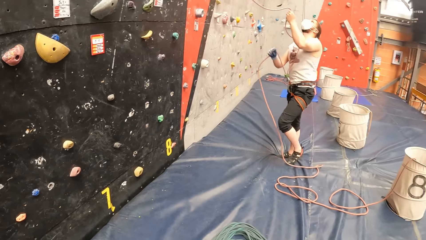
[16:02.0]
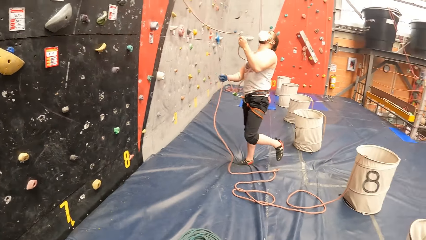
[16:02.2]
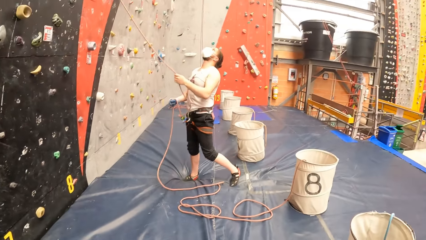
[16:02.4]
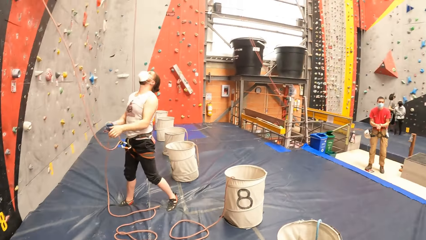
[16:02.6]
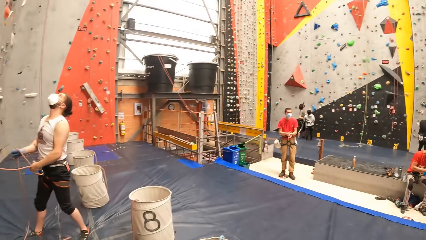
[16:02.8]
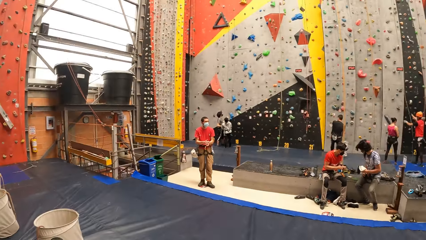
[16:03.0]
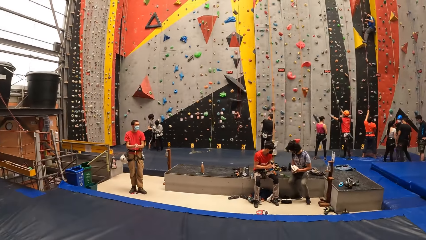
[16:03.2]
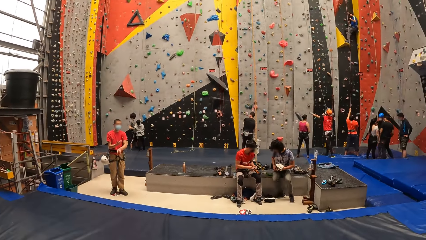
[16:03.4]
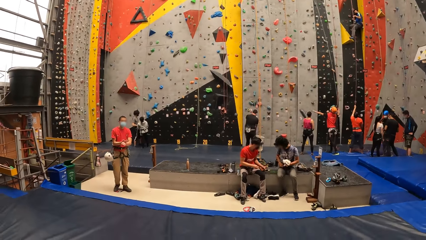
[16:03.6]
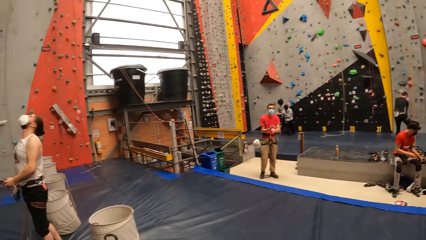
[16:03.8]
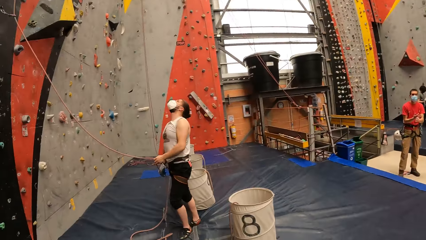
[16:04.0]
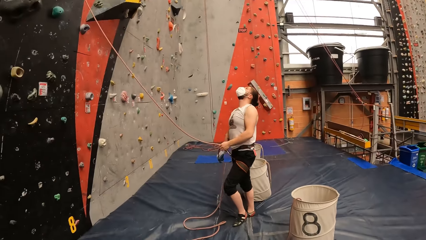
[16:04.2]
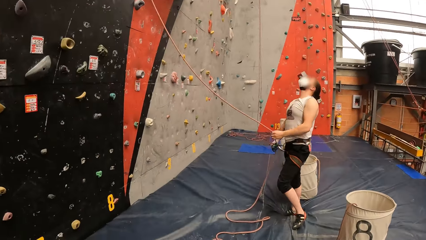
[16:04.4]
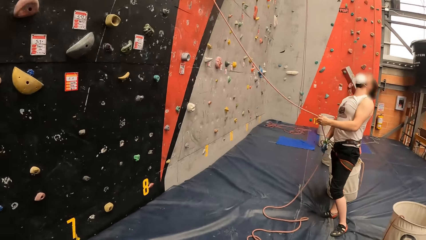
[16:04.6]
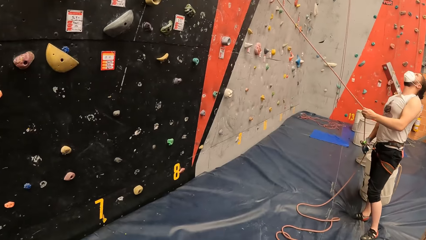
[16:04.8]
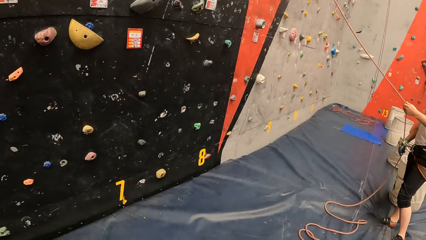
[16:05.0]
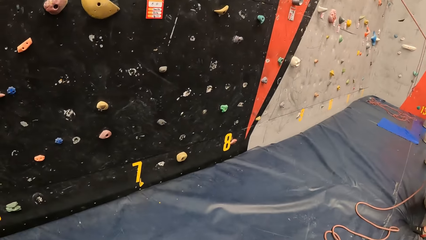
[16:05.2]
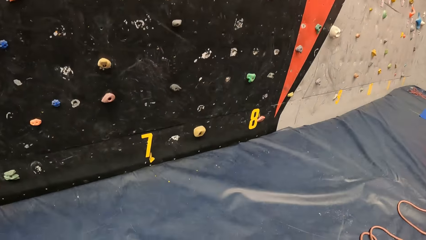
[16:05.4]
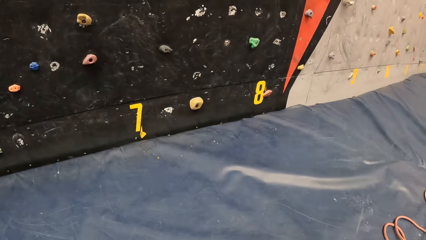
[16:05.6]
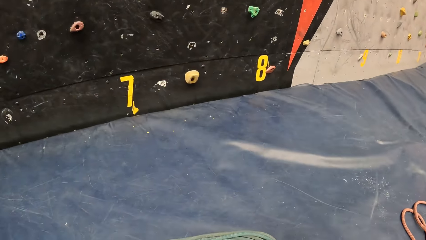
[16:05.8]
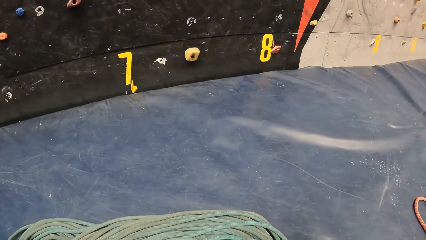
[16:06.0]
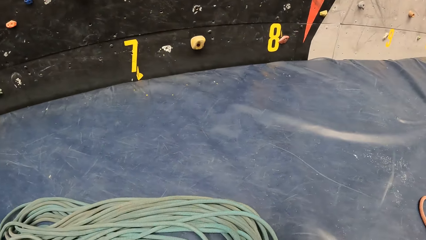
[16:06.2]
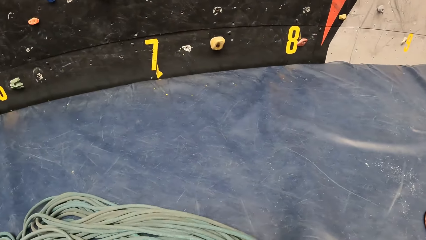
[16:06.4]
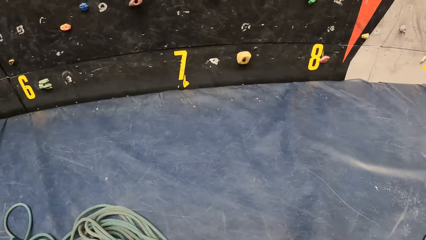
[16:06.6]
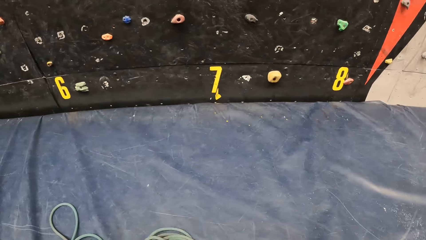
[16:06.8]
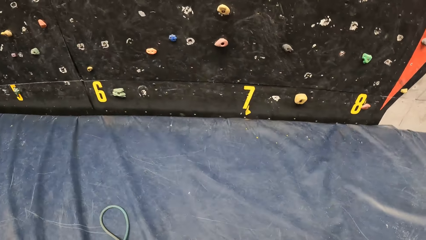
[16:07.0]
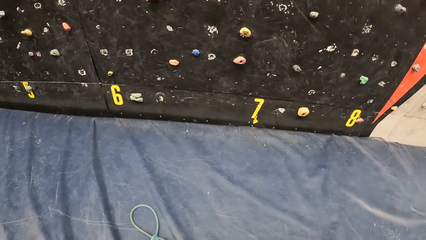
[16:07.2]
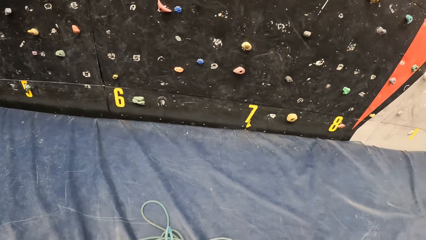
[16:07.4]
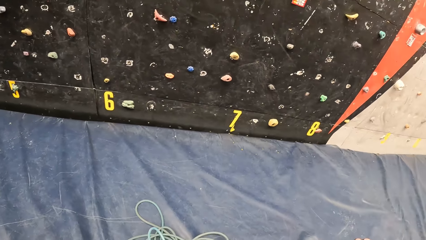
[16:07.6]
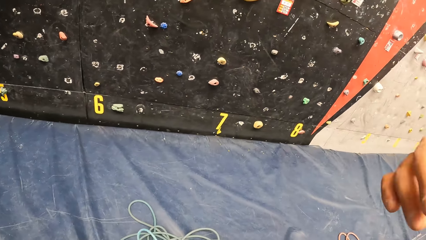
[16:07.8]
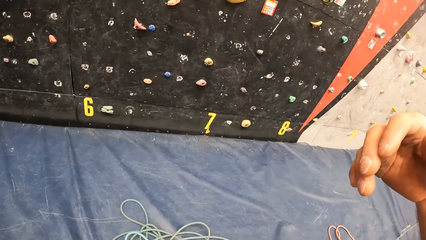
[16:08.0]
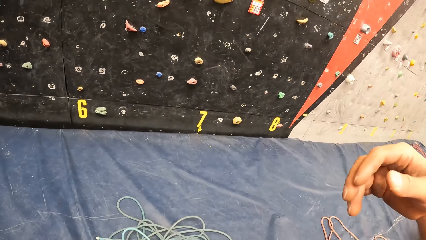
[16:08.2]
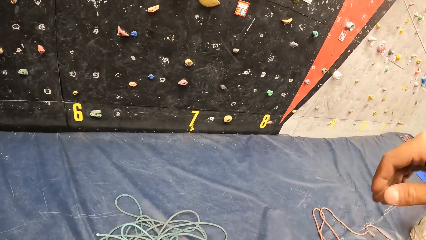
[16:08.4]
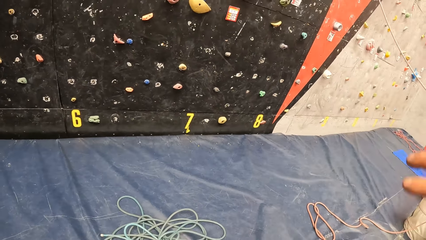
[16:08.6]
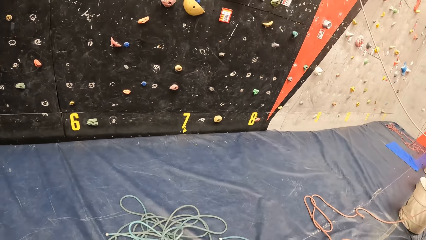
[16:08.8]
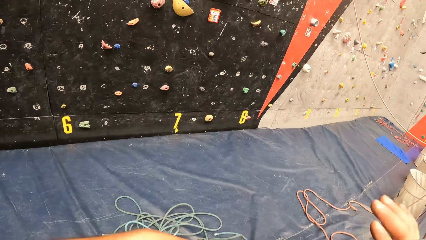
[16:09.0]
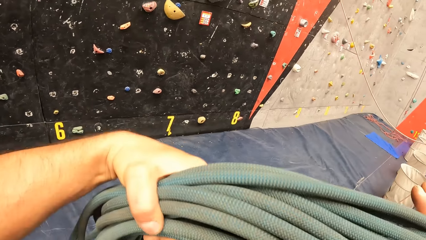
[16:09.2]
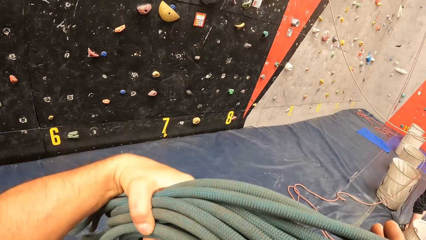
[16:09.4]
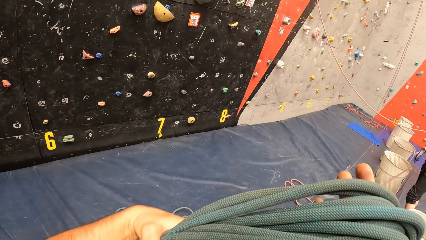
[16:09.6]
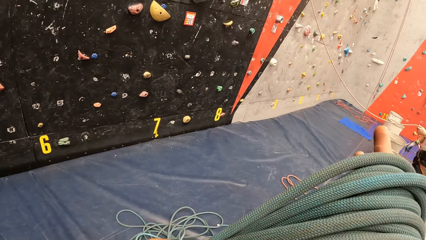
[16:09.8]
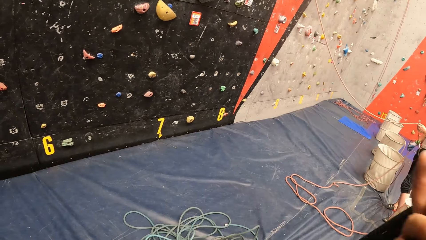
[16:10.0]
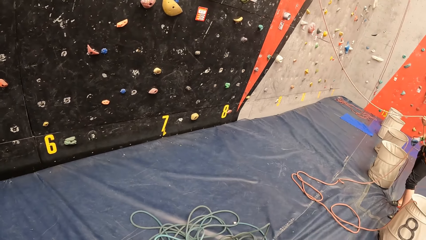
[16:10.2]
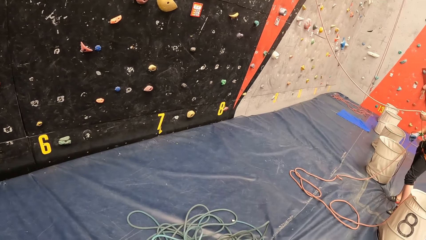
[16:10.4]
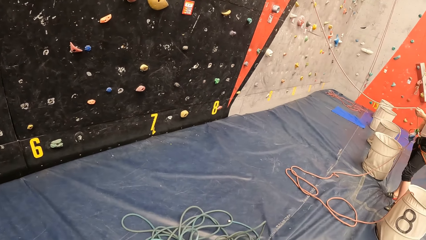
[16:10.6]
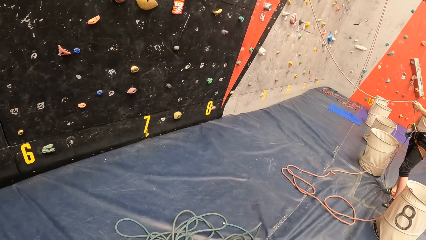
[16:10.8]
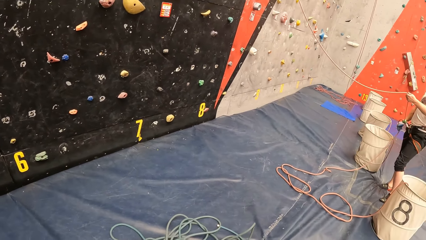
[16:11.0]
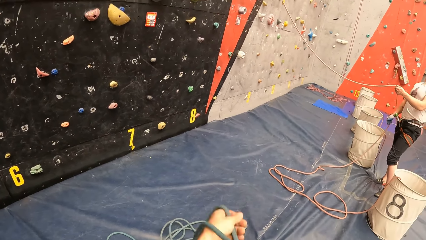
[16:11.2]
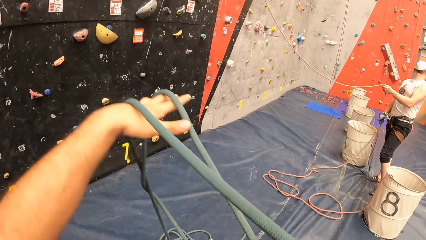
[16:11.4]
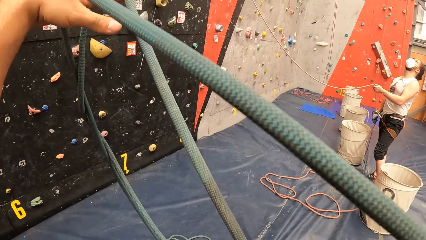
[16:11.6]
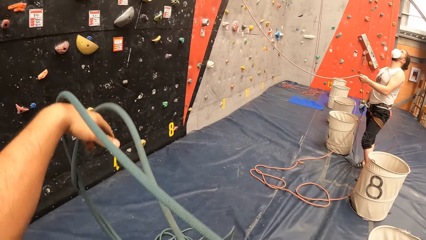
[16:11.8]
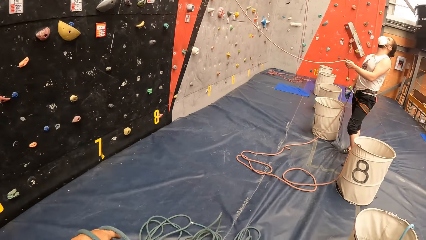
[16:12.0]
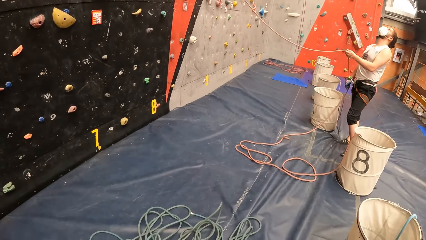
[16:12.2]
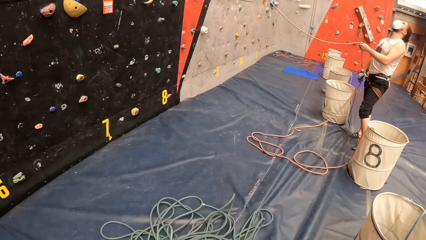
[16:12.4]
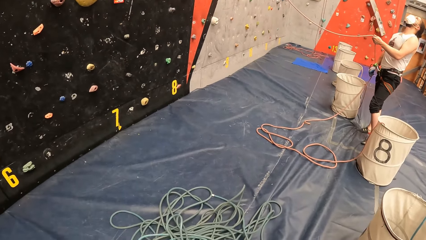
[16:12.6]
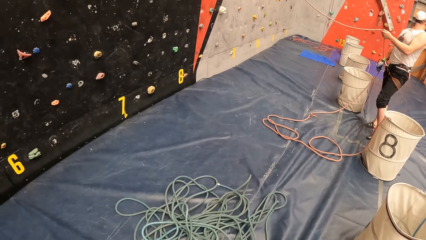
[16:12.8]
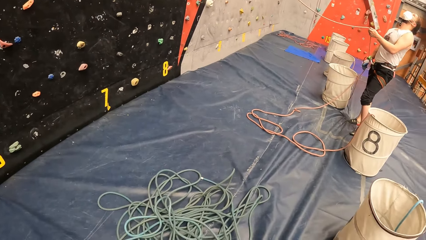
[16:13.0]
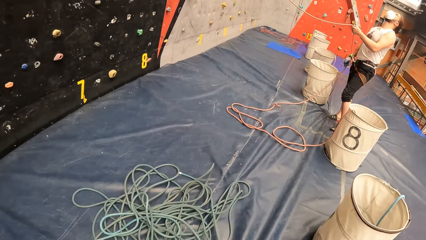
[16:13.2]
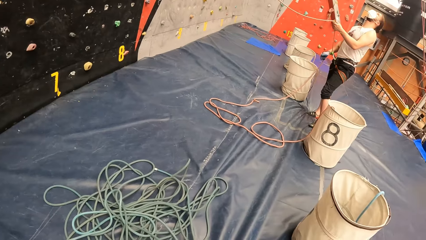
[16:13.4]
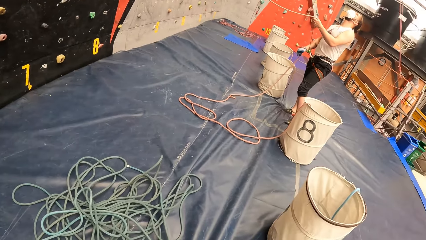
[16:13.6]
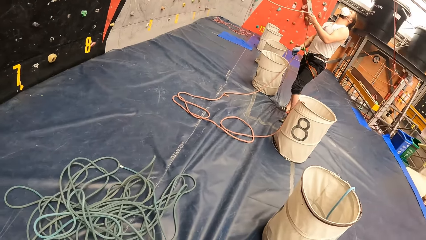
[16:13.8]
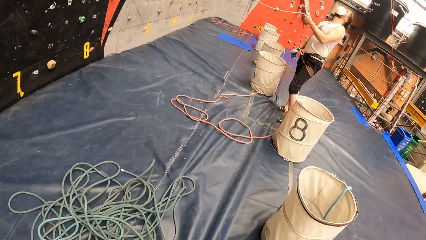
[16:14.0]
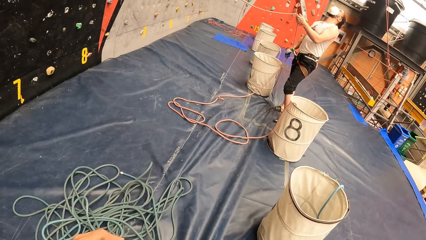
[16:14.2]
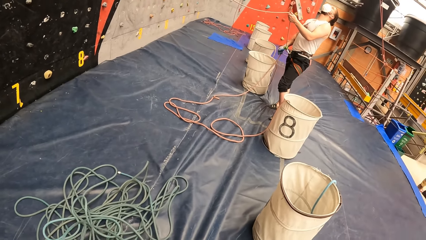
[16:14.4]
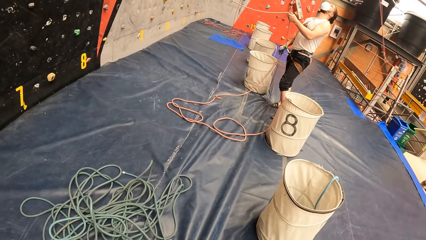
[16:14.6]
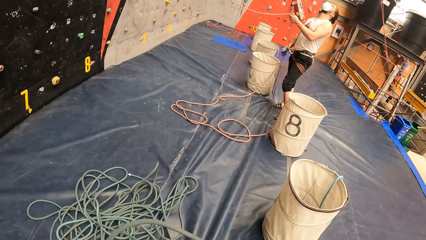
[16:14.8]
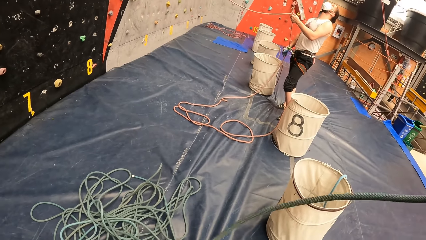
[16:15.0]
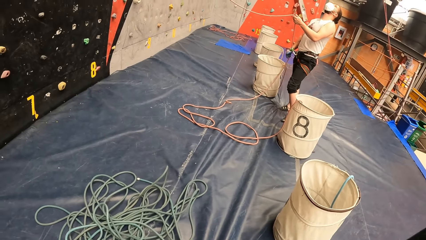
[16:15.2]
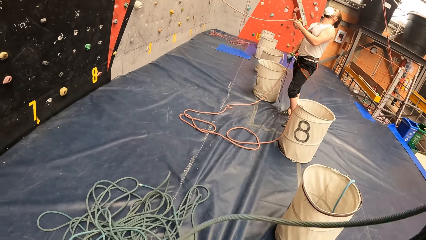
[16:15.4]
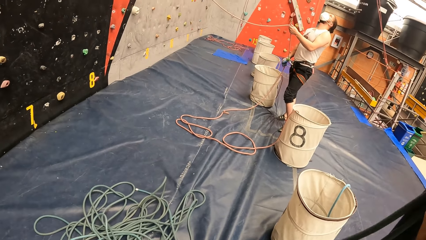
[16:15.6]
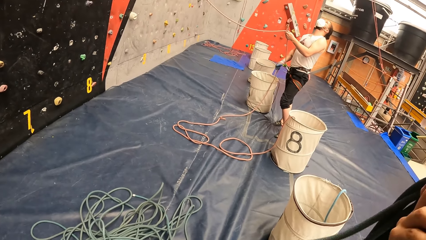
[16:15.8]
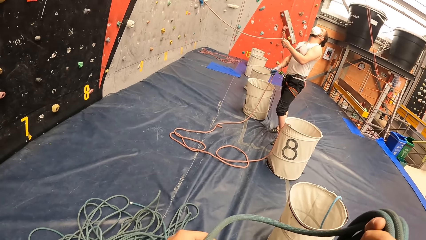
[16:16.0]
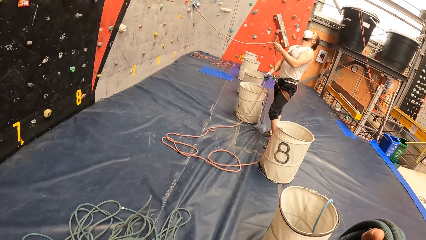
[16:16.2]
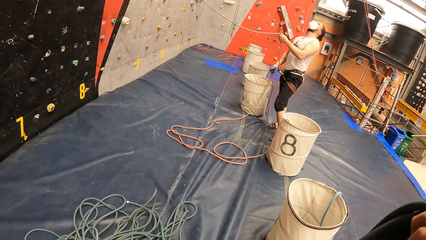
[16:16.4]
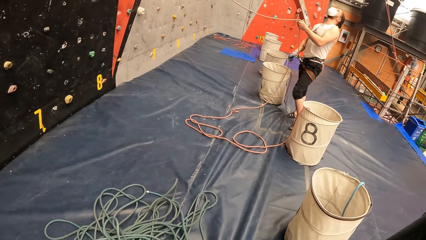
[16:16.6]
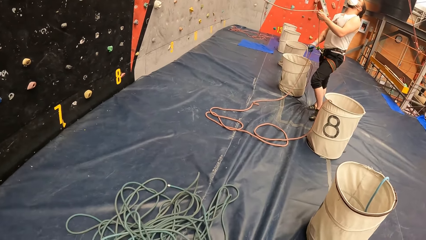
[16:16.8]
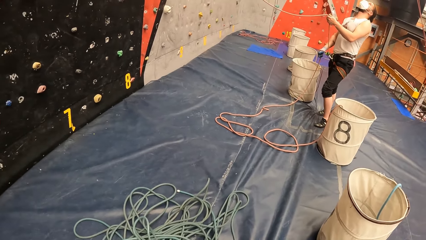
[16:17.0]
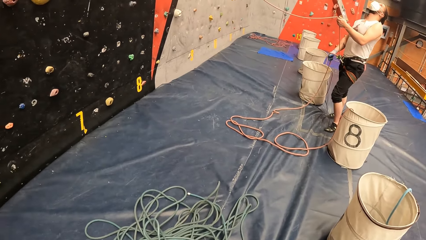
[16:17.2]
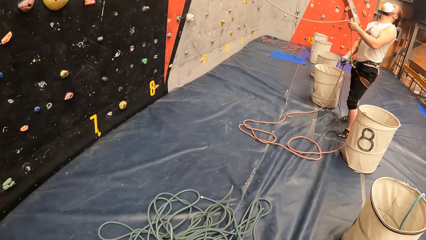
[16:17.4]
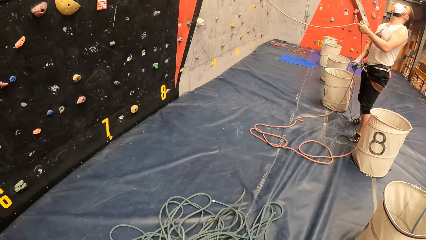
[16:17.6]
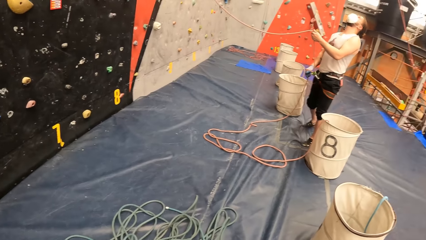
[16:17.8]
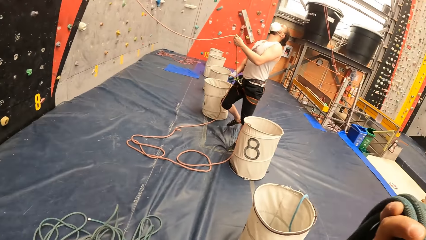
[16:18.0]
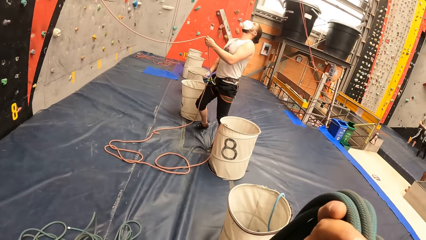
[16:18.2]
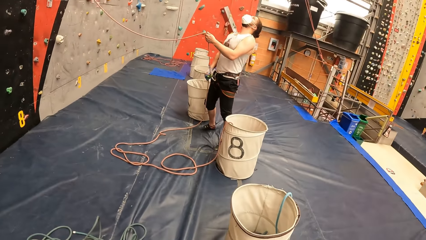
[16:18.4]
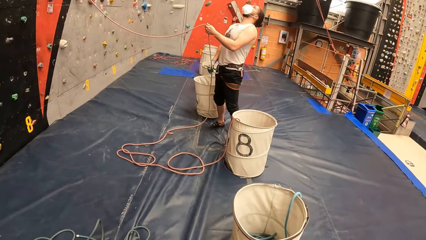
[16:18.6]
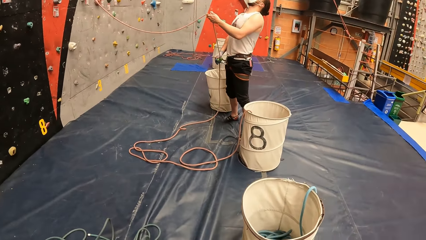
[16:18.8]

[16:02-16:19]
The camera wearer looks around in a room. They stretch a hand. They hold the climbing rope and lift the climbing rope. A man looks up with a rope on hand.
